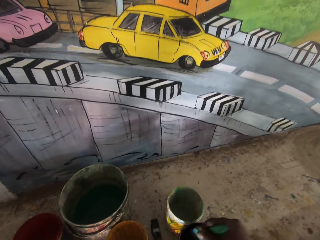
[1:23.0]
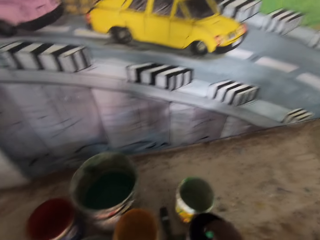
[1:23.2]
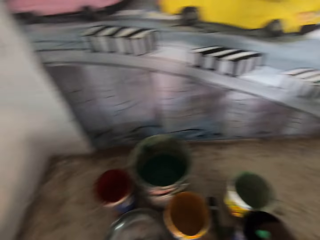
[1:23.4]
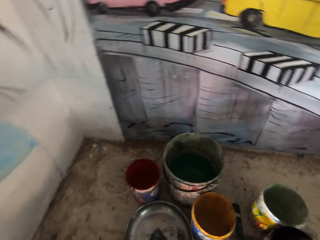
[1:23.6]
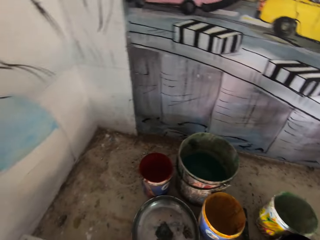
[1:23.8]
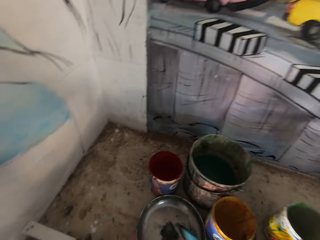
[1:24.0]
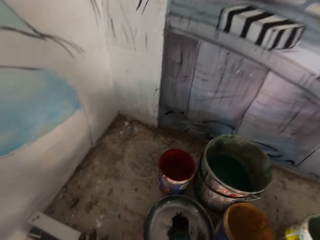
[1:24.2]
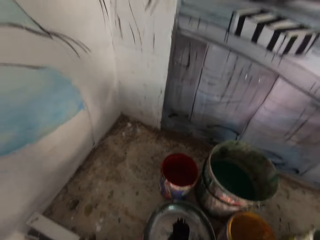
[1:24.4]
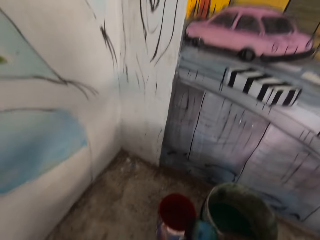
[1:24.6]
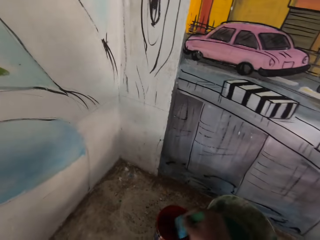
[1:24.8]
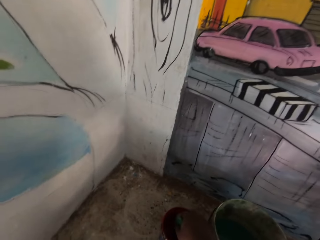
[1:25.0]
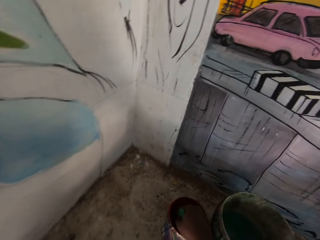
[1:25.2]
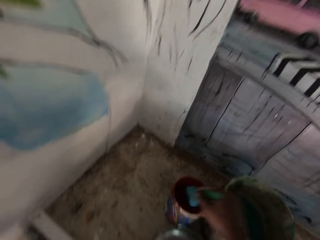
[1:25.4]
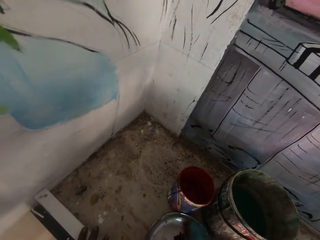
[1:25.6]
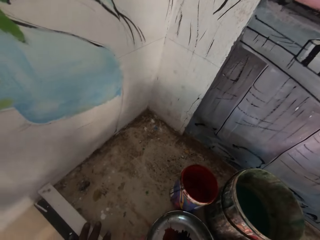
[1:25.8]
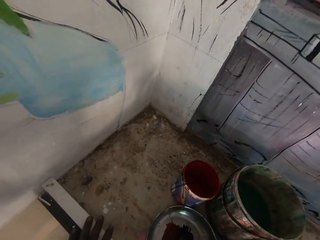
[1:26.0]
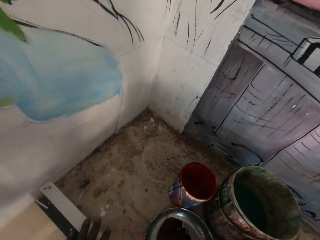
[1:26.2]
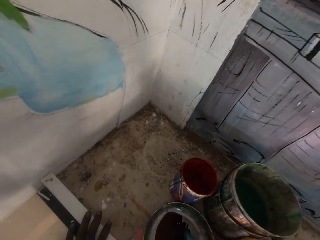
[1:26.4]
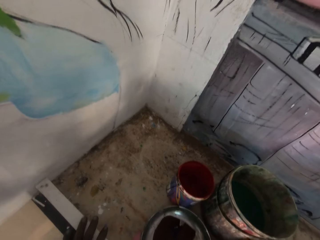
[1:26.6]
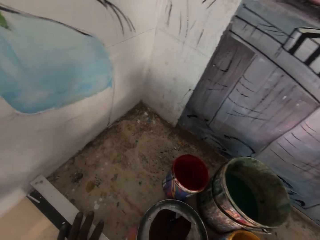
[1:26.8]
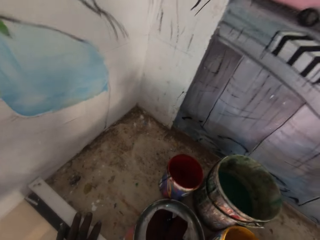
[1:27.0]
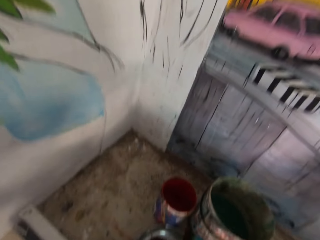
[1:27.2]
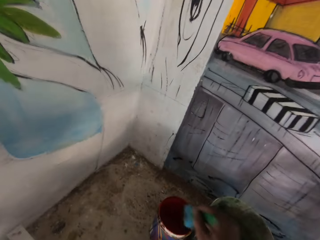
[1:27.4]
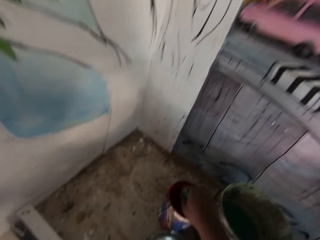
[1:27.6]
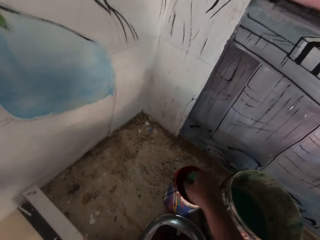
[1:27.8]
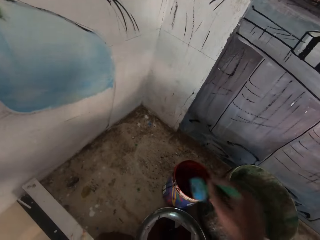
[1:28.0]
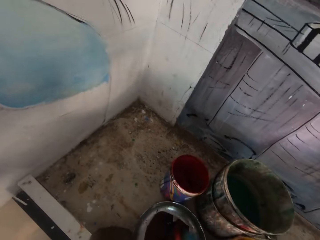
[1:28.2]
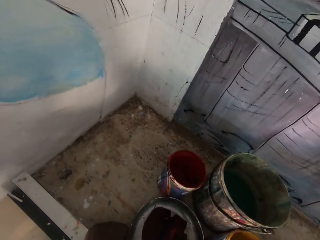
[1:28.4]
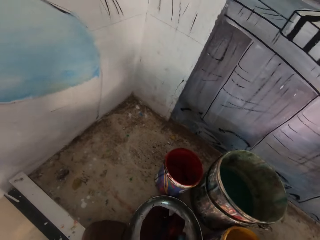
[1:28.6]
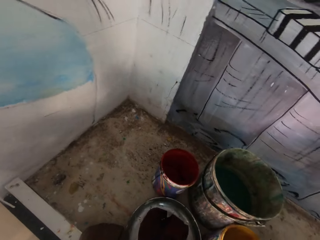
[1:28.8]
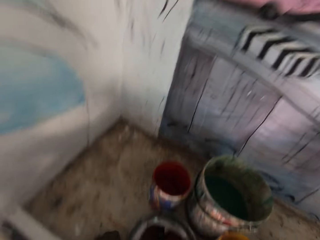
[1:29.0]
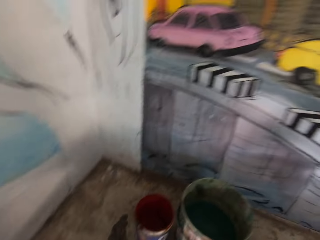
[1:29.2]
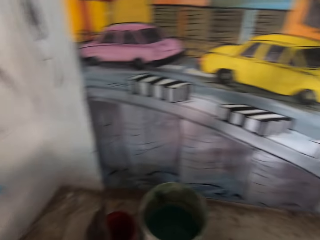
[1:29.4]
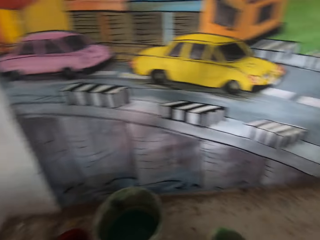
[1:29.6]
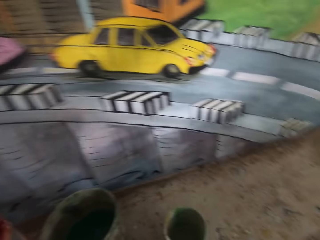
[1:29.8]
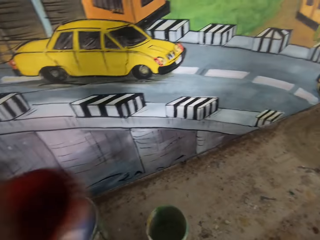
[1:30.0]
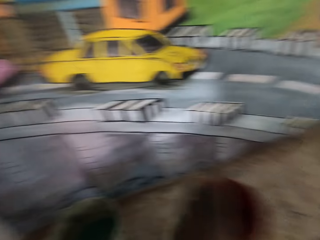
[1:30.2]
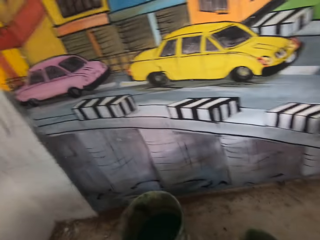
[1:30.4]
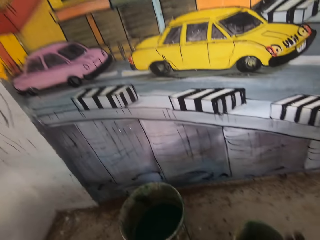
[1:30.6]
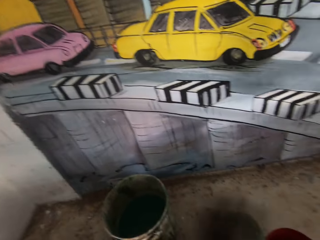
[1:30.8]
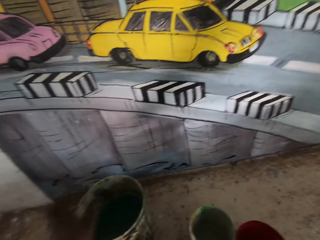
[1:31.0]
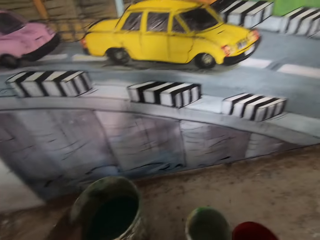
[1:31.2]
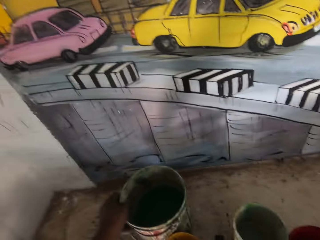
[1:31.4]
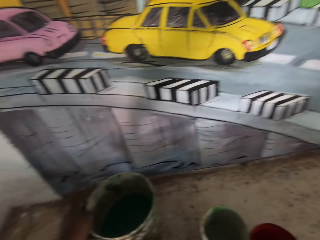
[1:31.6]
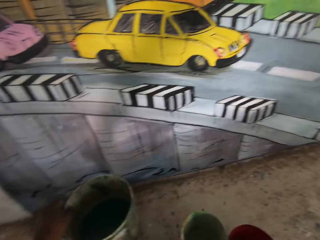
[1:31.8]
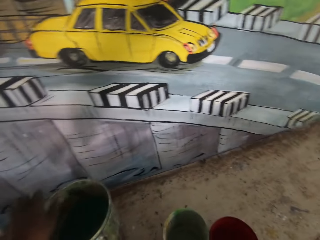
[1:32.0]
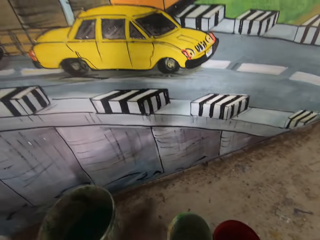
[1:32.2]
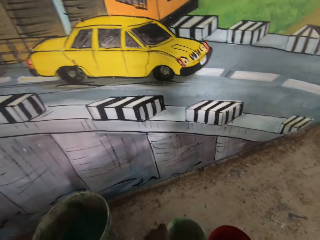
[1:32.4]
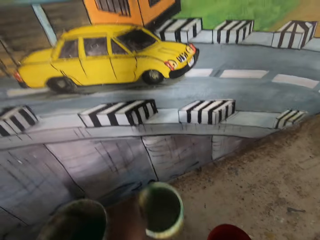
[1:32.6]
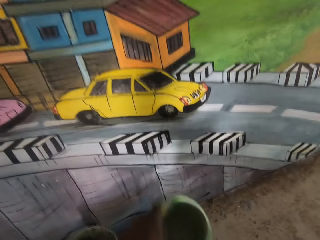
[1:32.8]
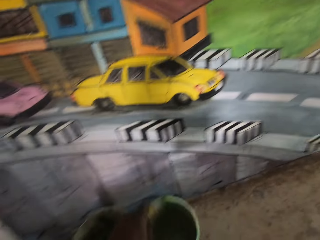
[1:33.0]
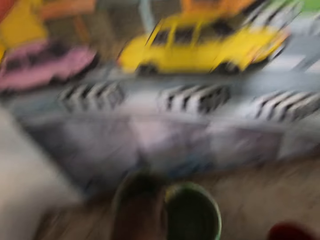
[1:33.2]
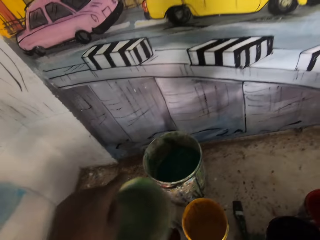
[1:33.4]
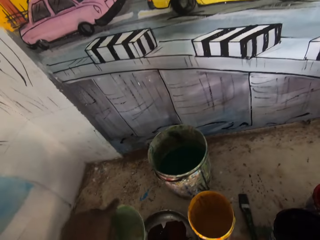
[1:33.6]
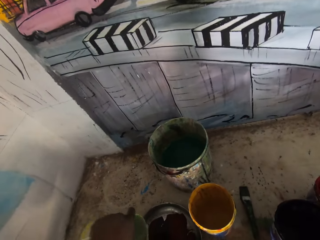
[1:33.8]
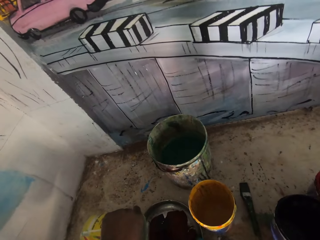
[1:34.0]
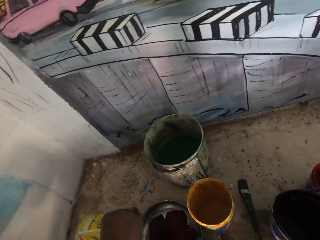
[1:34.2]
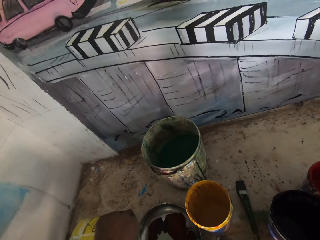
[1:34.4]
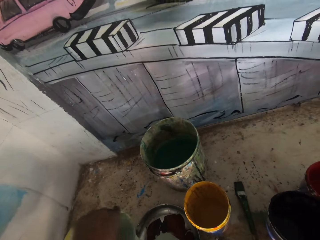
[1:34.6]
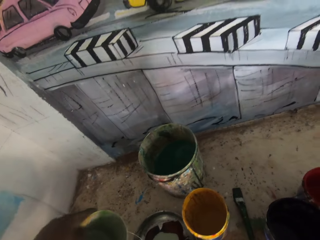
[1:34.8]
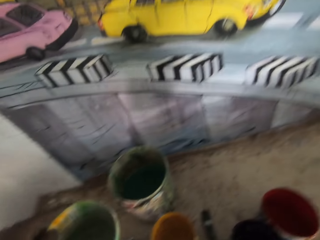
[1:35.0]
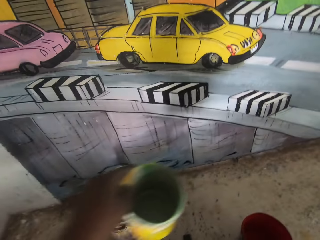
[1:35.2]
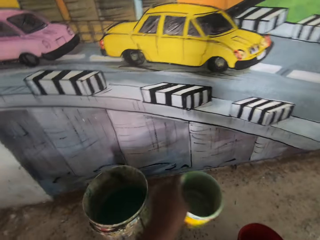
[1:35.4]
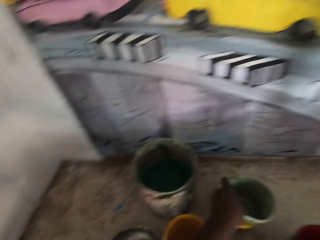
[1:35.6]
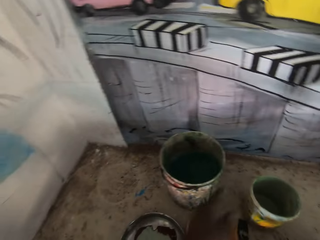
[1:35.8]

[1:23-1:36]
The camera wearer dips a brush inside a paint can. They sweep the brush in the metal tray. They dip the brush inside the paint can. They touch the cabinet with the left hand. They sweep the brush in the metal tray. They dip the brush inside the paint can. They sweep the brush in the metal tray. They pick up the paint can on top of a cabinet, put the paint can on top of the cabinet, and move the paint can on top of the cabinet. They pick up the paint can on top of the cabinet. They pour paint on the metal tray.

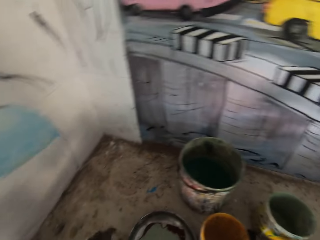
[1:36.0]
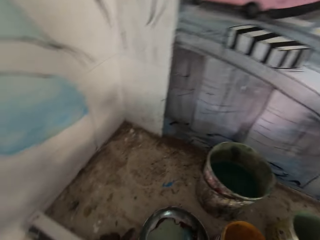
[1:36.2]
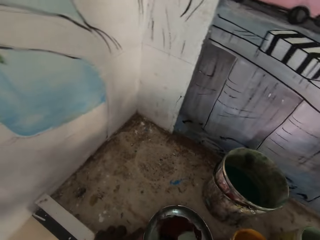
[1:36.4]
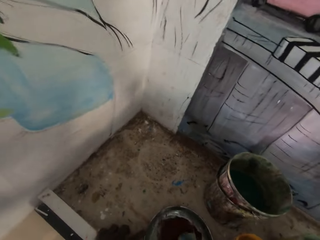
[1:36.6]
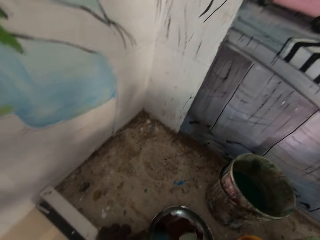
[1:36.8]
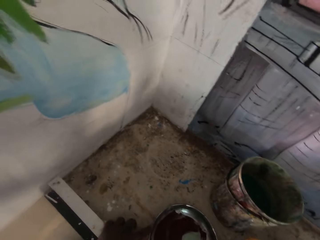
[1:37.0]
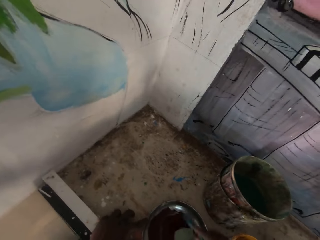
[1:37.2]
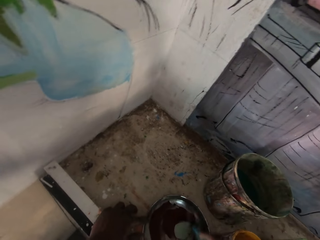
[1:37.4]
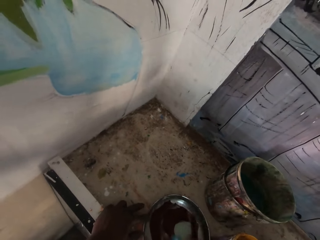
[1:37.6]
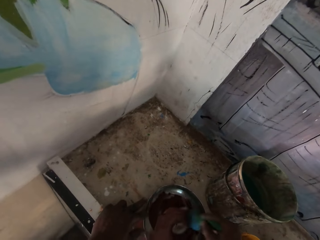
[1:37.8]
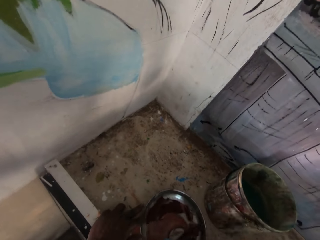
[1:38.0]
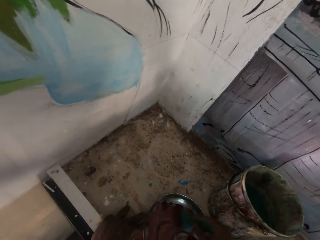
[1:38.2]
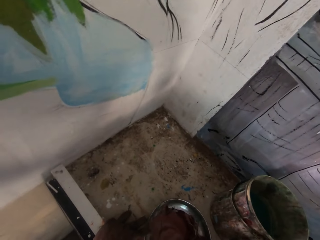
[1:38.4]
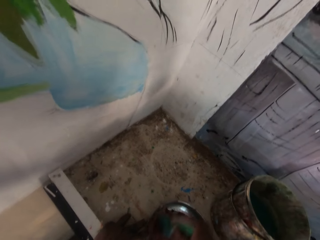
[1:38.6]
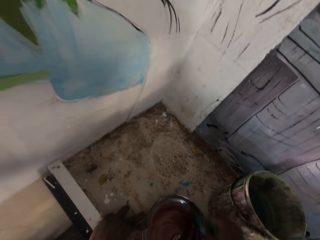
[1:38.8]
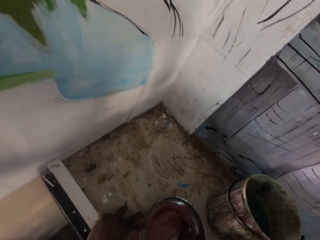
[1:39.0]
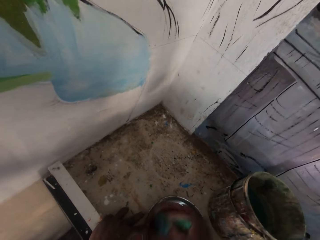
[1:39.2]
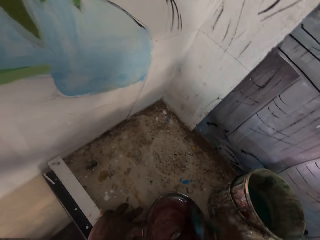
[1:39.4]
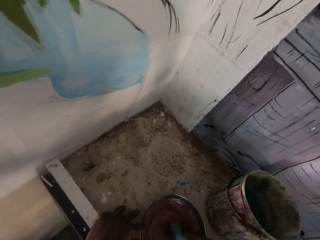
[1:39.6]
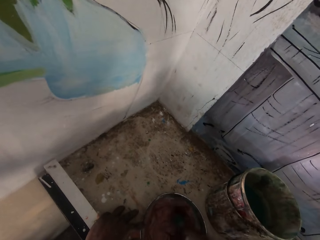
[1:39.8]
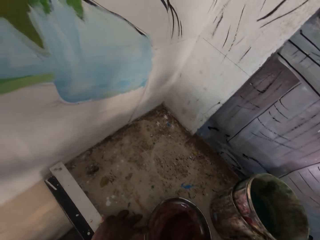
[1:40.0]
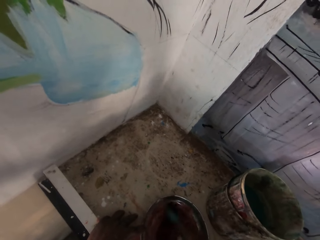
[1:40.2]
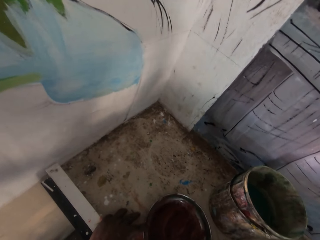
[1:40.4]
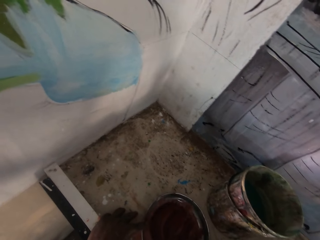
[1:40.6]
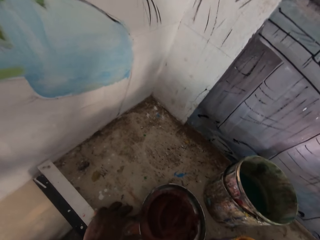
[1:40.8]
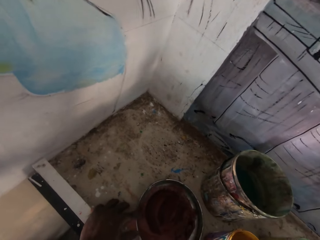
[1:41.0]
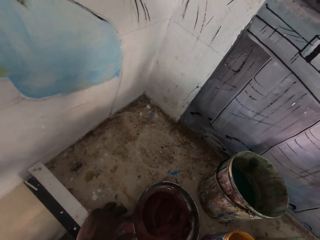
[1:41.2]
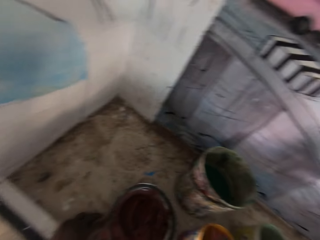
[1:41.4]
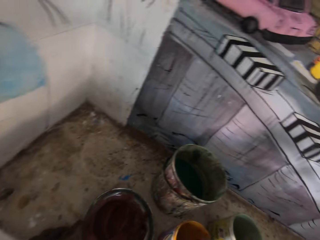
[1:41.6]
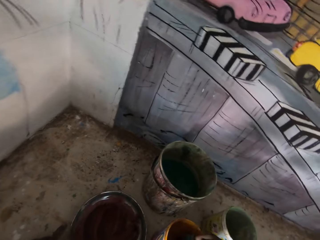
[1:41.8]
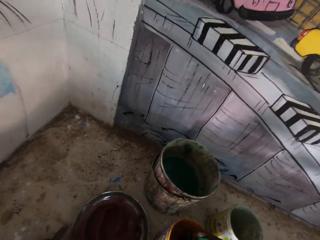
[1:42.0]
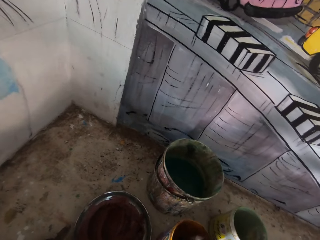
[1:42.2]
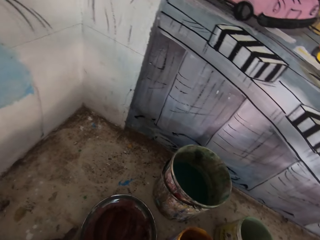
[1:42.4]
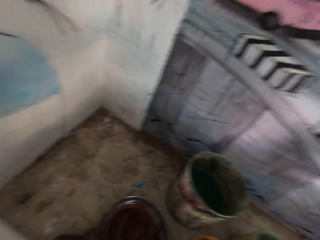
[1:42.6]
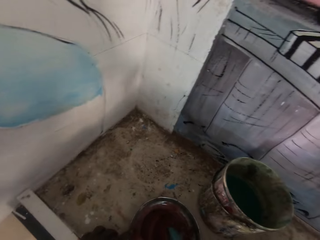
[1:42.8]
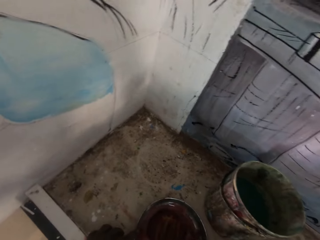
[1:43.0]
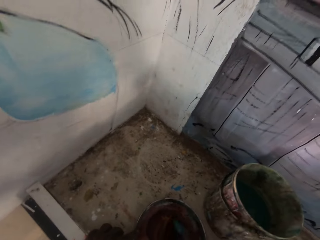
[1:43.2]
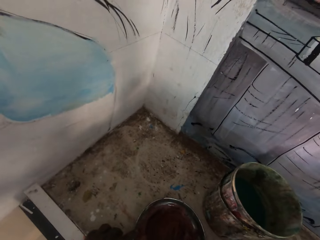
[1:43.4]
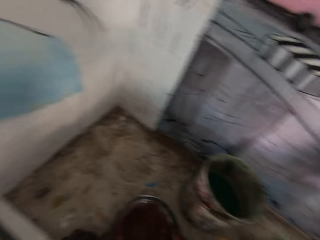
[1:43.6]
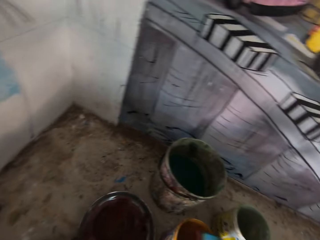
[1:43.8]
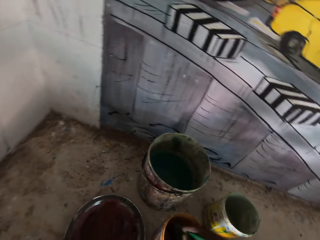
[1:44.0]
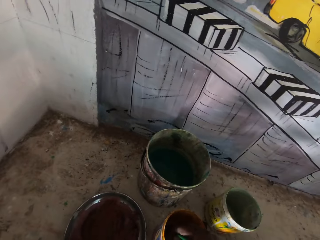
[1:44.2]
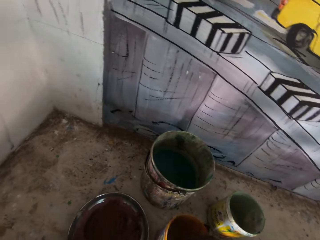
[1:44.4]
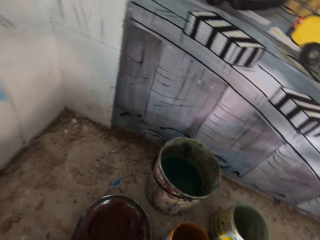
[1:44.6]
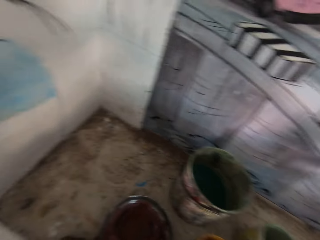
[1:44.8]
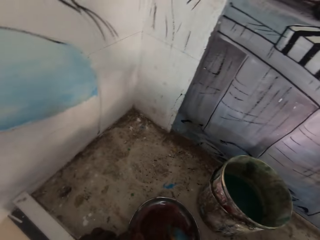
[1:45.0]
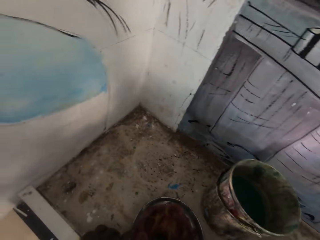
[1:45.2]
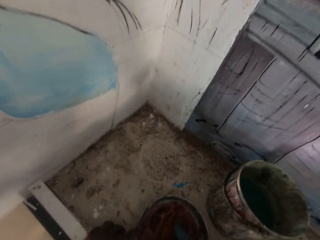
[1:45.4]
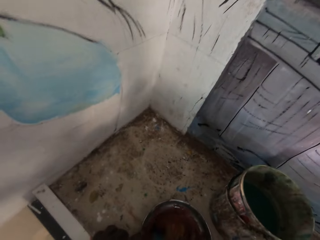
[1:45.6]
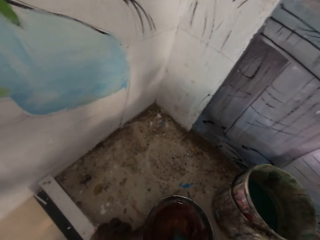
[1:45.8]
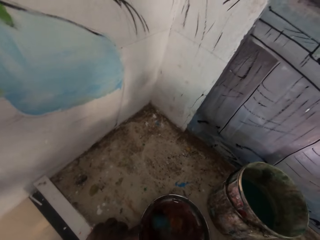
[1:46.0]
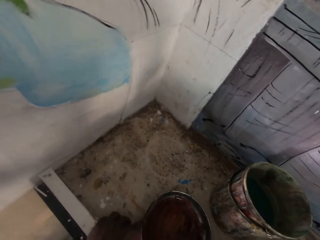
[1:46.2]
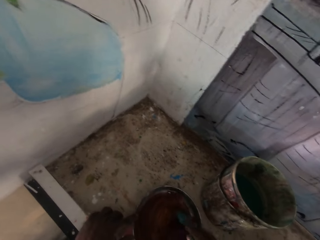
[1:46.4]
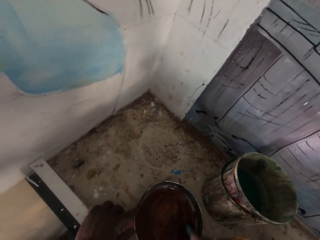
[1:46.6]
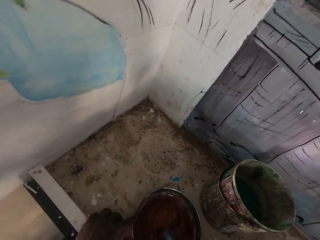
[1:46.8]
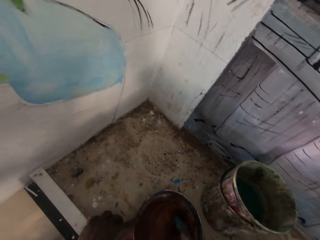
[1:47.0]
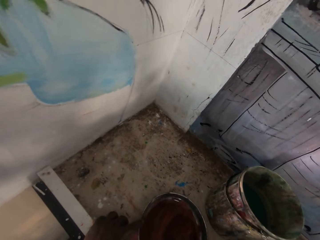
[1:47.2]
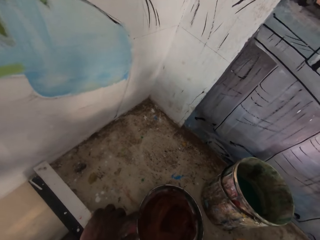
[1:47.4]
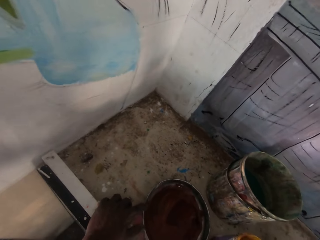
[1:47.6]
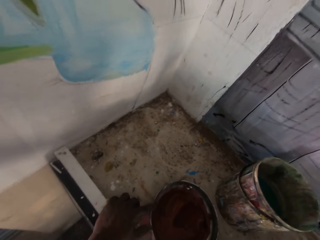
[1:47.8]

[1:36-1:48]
The camera wearer puts a paint can on top of a cabinet. They hold the metal tray with the left hand and sweep a brush in the metal tray. They mix paint in a container. They dip the brush inside the paint can. They sweep the brush in the metal tray. They dip the brush inside the paint can. They sweep the brush in the metal tray.
